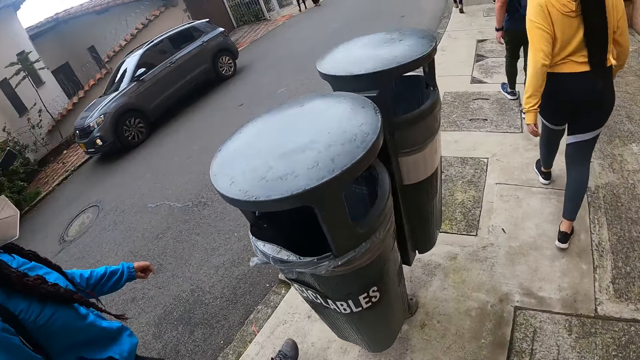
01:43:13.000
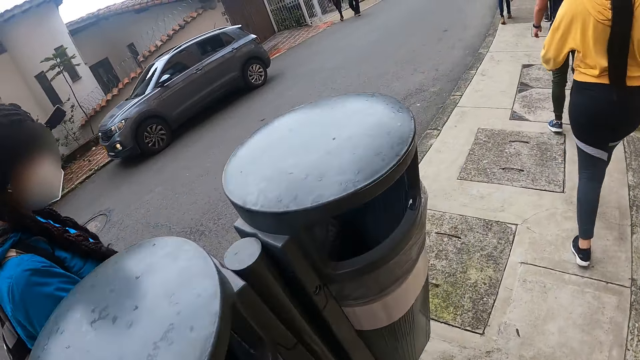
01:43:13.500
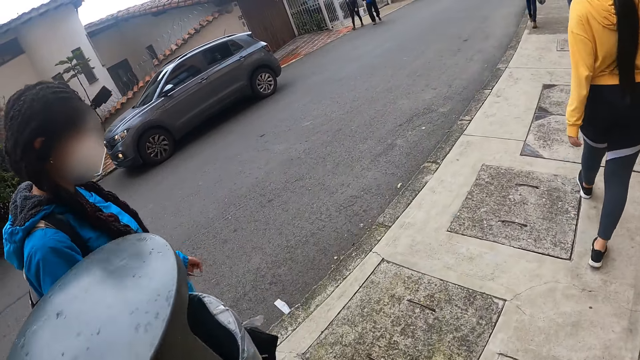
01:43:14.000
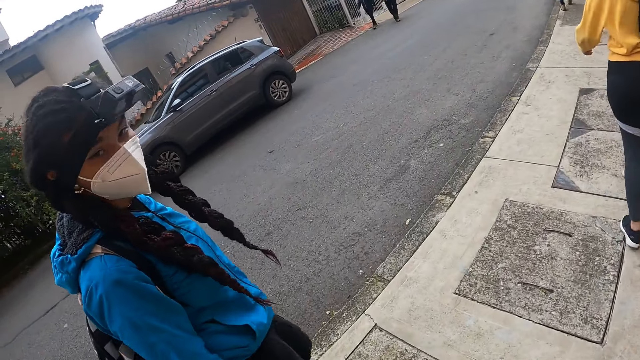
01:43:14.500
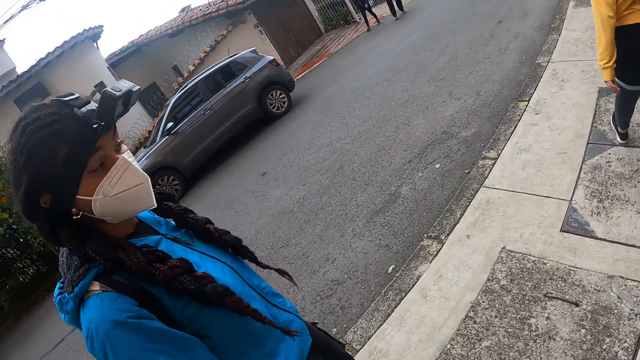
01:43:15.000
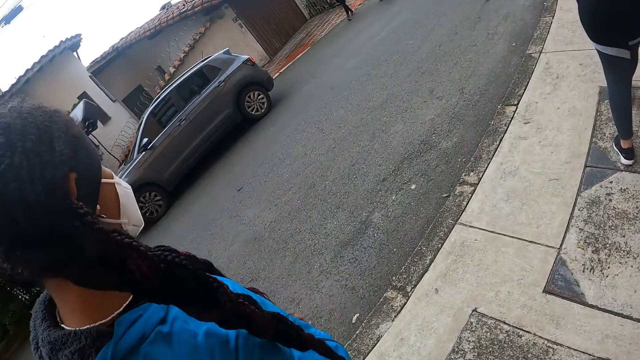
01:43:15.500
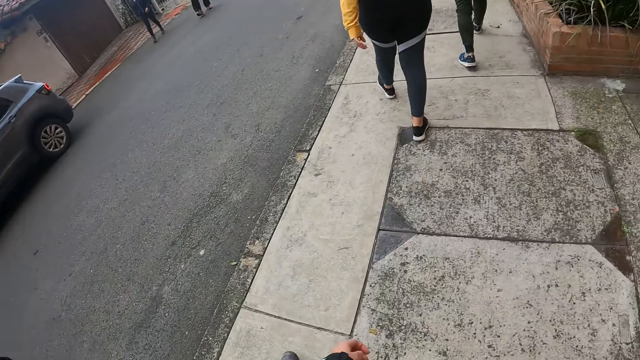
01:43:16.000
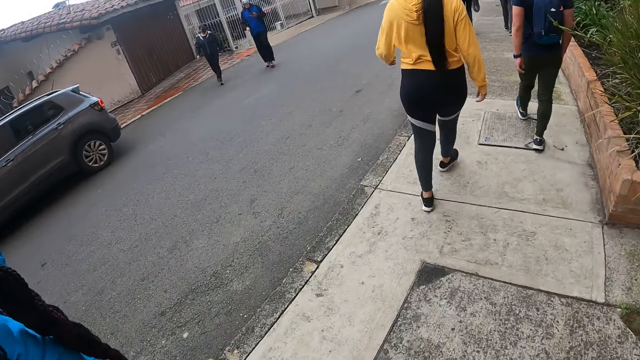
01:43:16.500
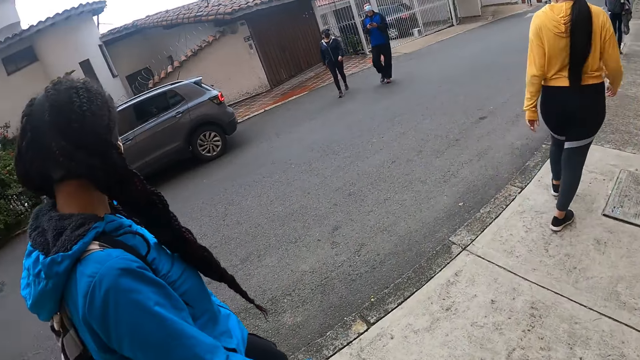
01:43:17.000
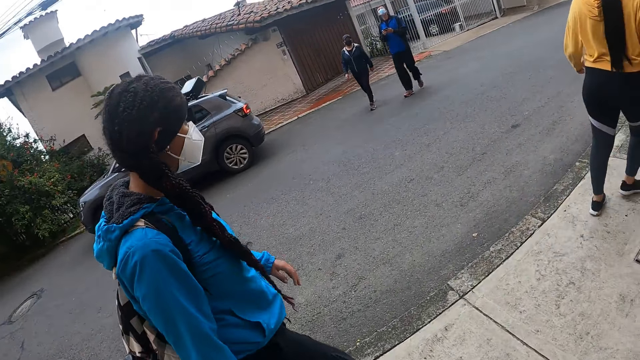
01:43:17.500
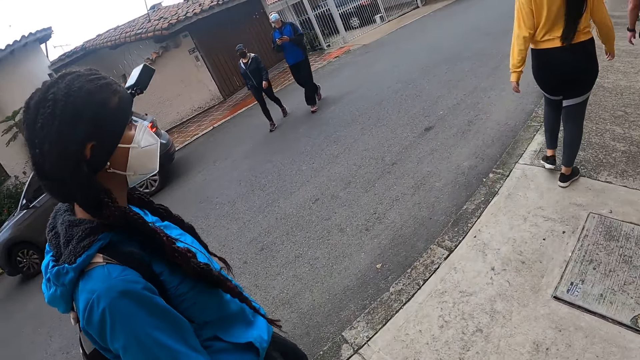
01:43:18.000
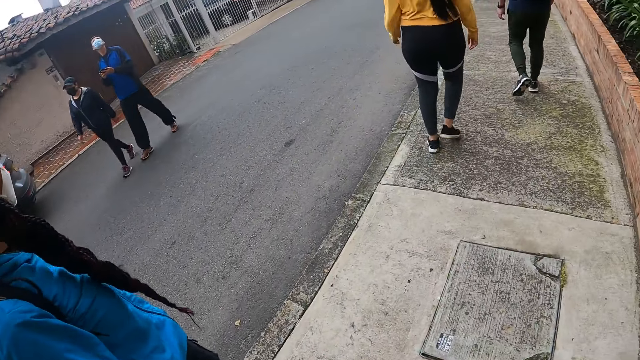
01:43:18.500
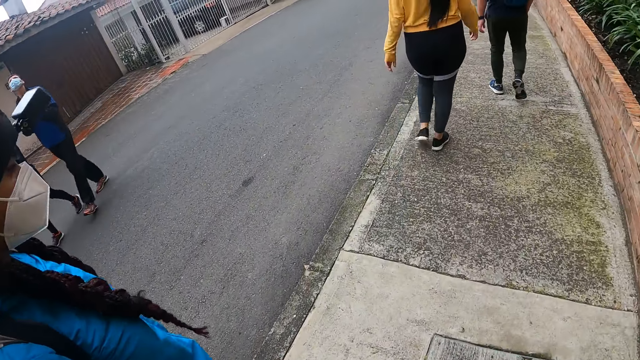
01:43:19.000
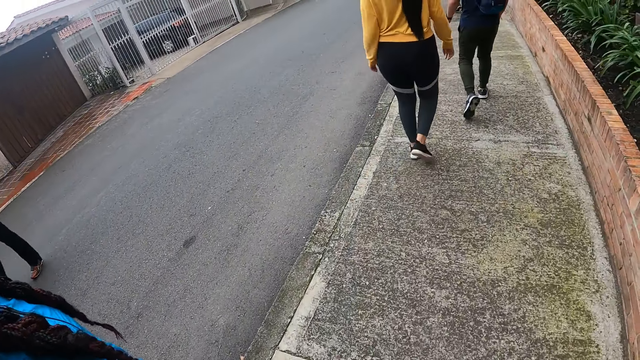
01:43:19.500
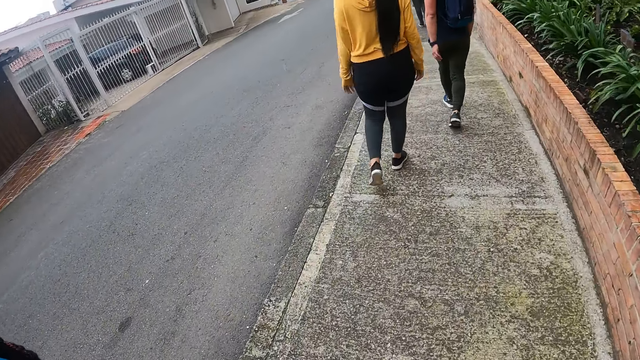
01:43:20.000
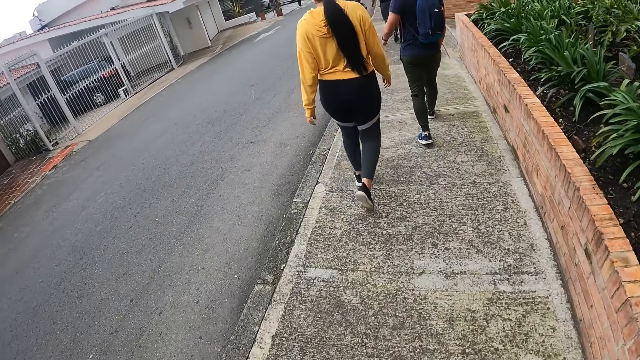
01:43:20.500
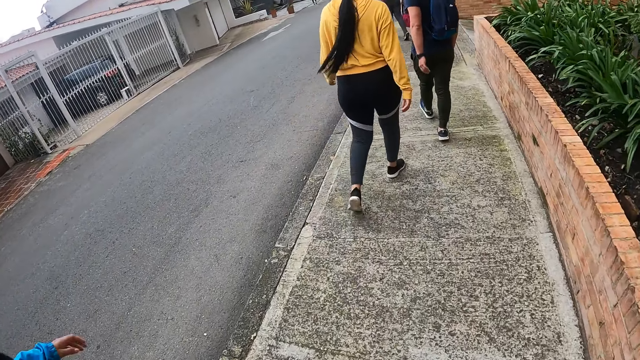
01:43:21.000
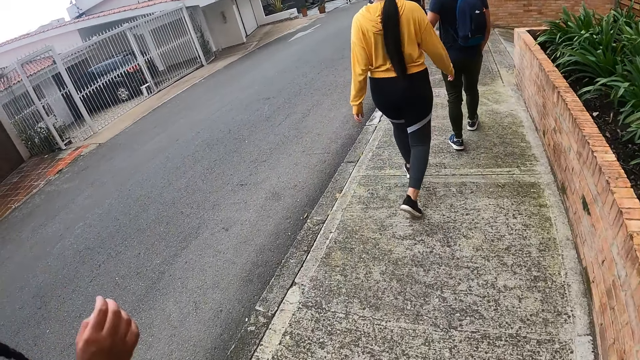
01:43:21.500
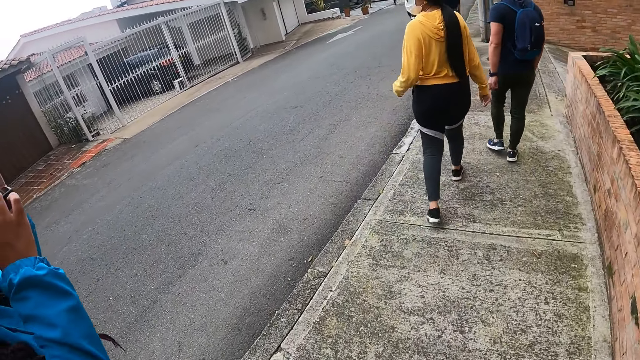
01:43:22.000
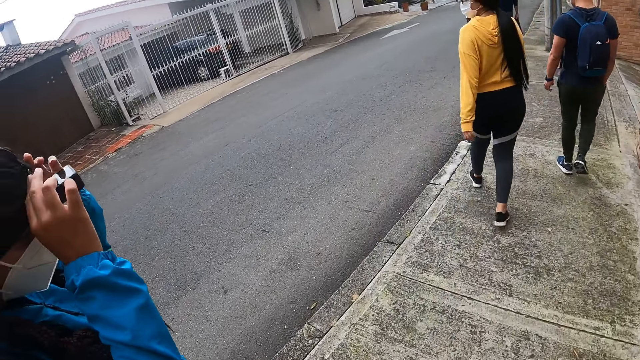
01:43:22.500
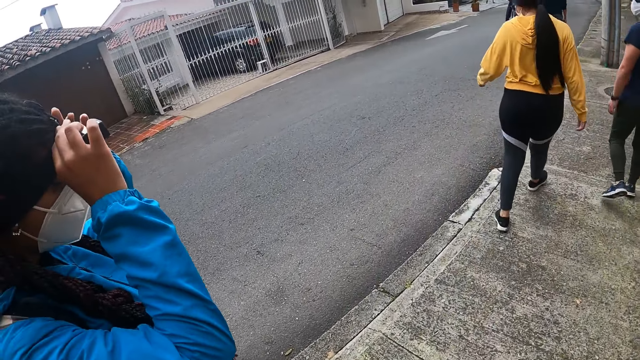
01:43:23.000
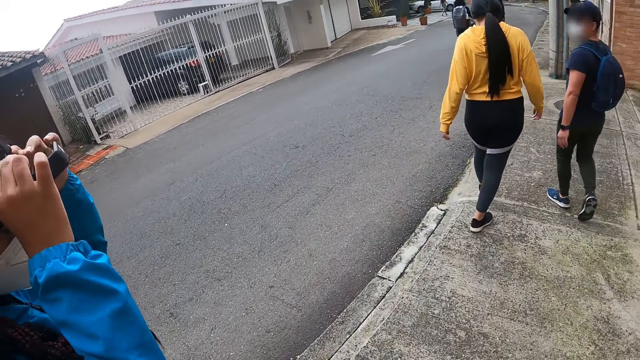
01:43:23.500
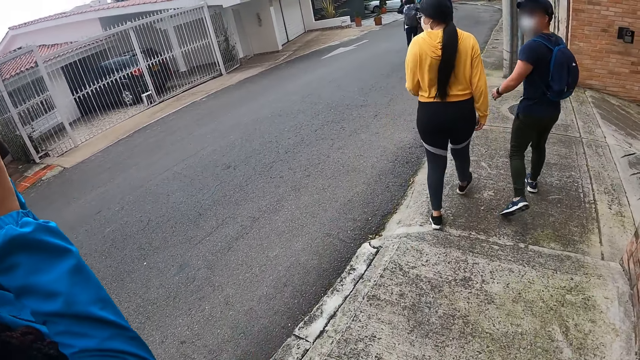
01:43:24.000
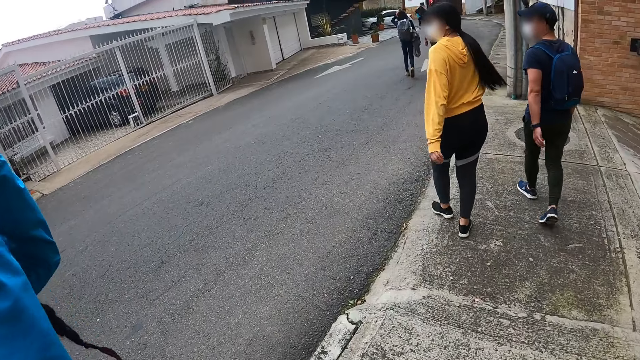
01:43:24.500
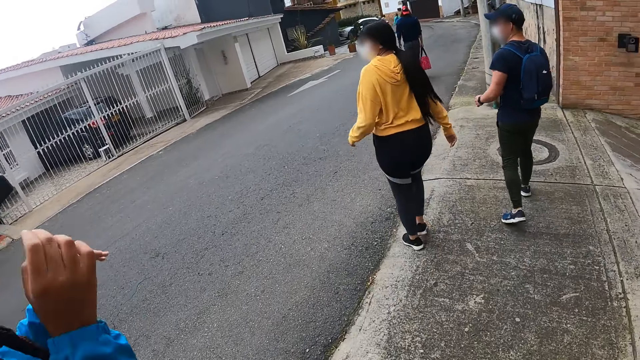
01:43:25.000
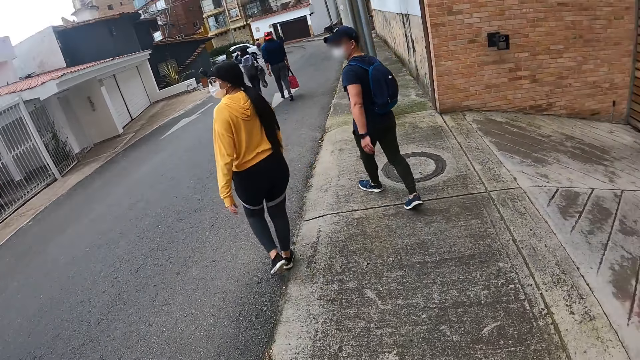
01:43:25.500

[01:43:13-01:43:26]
A woman interacts with the camera wearer. The woman adjusts the camera with both hands.

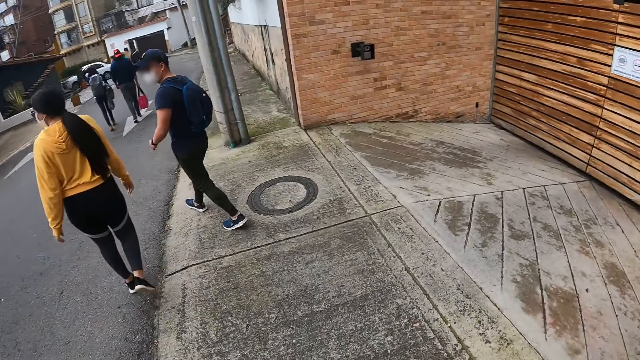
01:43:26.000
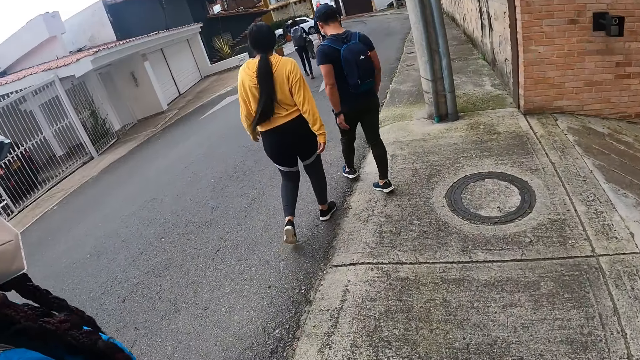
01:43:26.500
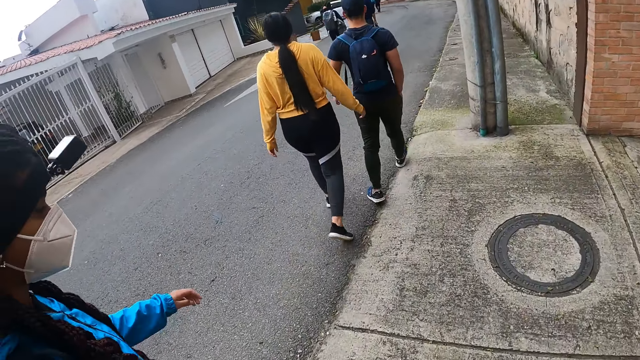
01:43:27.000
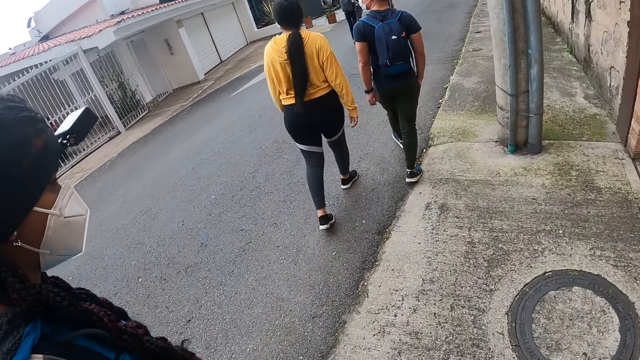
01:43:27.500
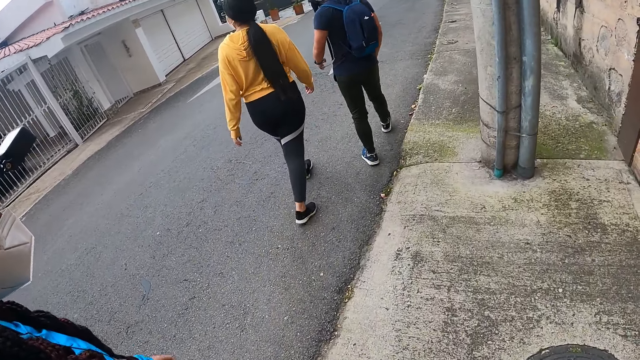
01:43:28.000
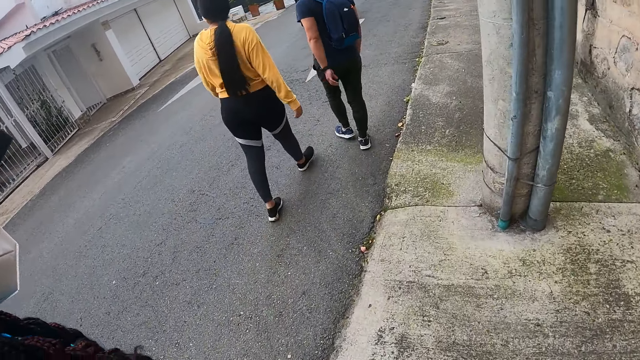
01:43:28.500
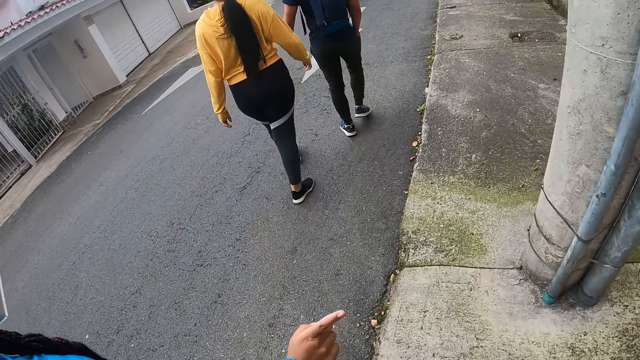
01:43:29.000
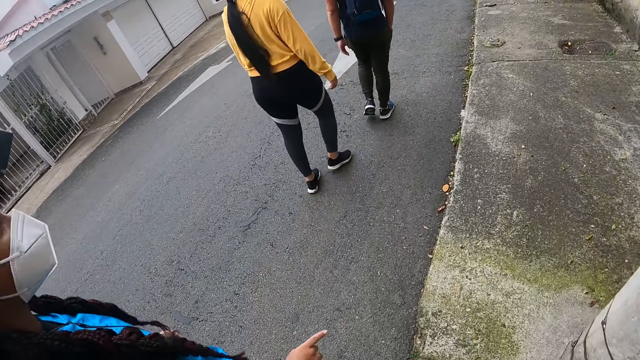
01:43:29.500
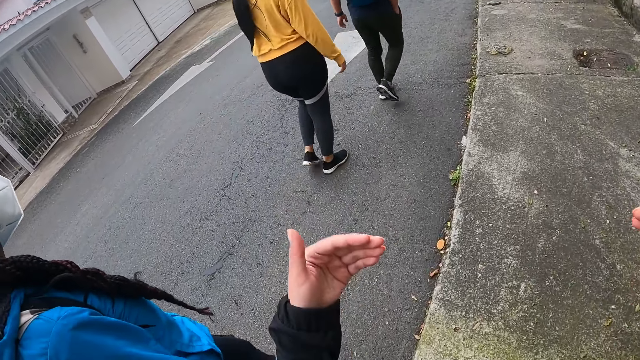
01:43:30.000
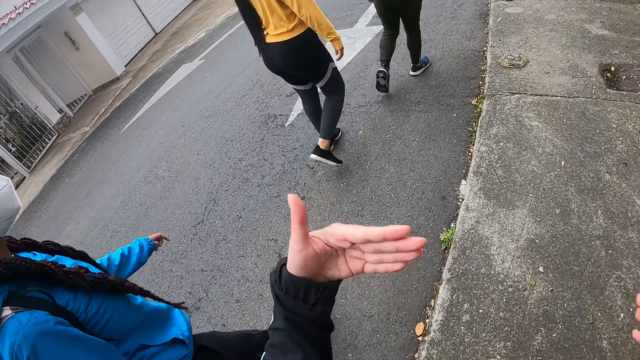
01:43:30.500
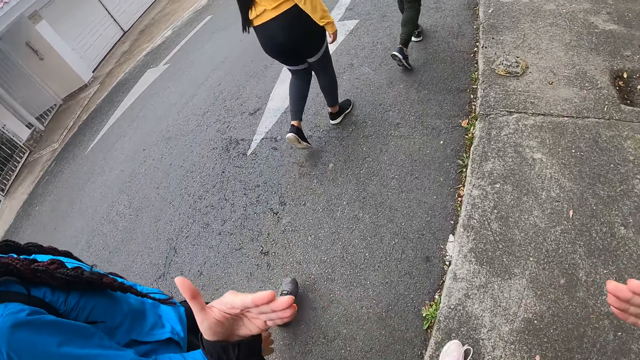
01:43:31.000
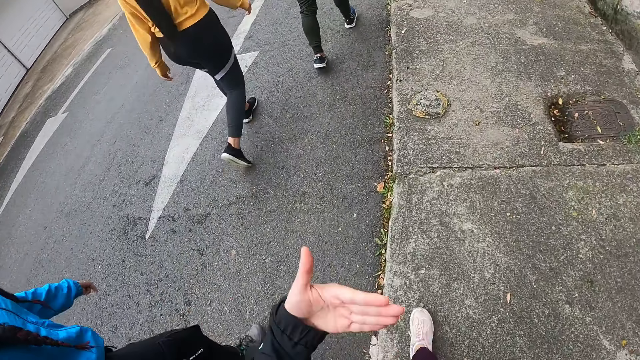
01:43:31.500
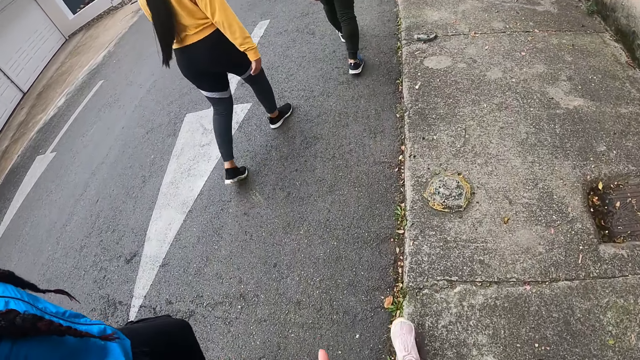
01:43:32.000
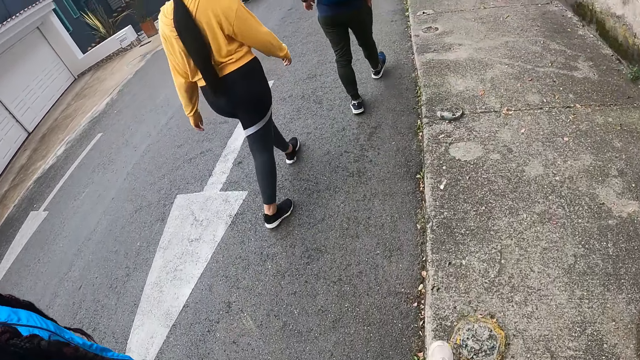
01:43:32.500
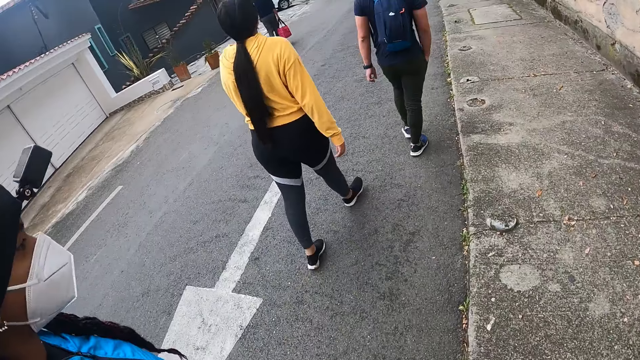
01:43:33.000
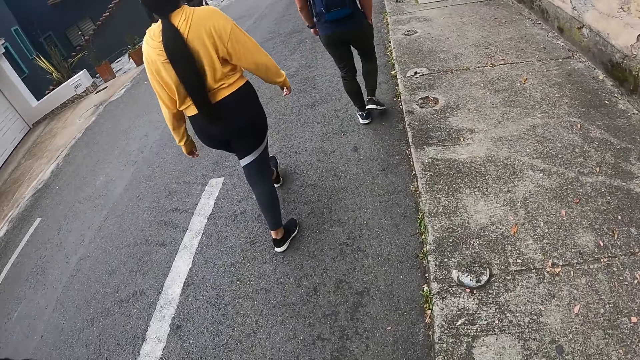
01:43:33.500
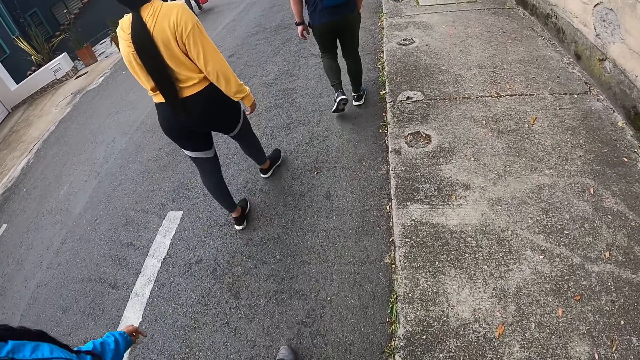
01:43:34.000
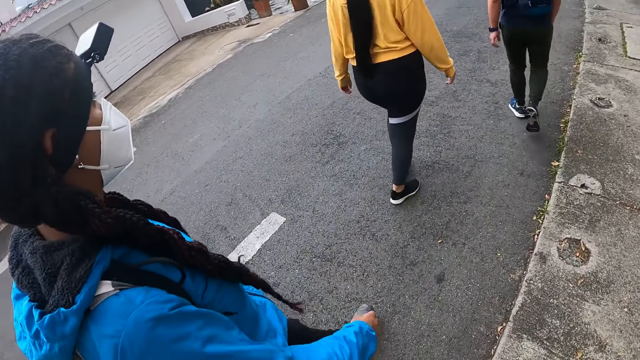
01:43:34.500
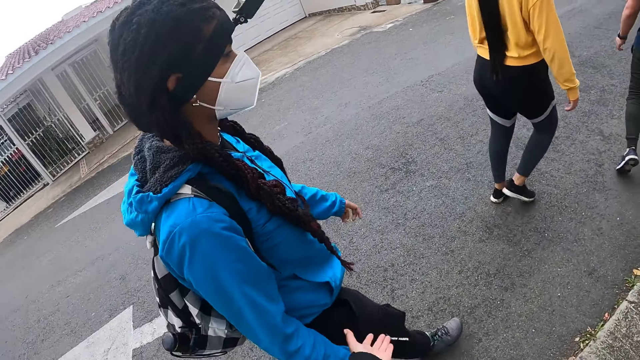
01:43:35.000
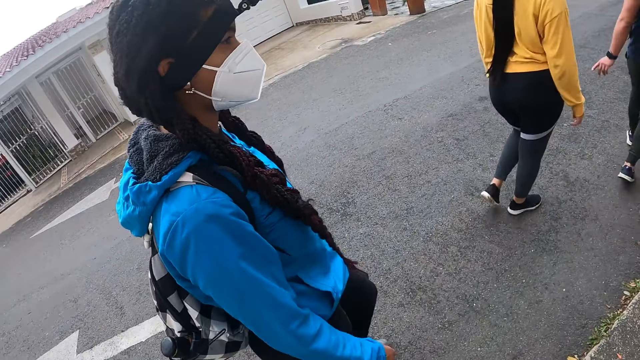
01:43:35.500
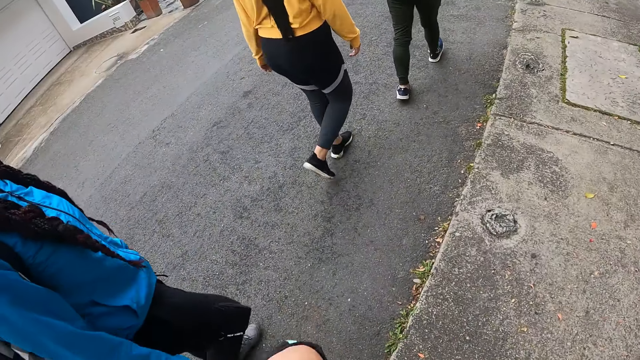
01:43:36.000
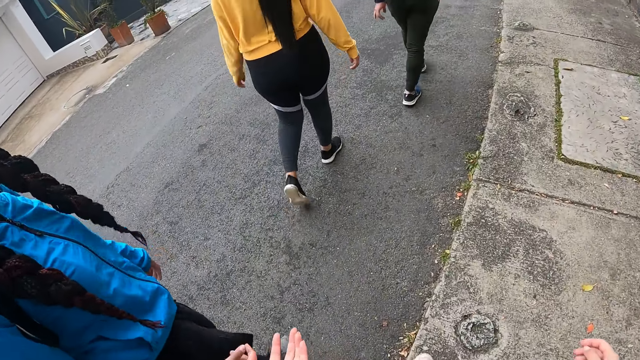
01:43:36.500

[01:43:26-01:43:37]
The camera wearer moves their hands. They chat with a lady. They move their hands.
